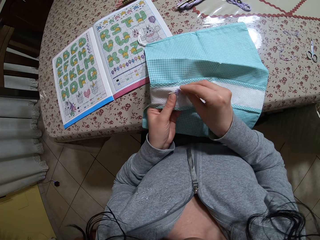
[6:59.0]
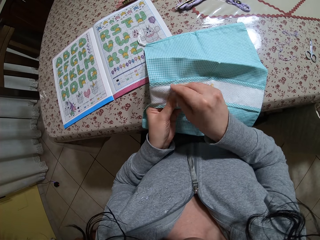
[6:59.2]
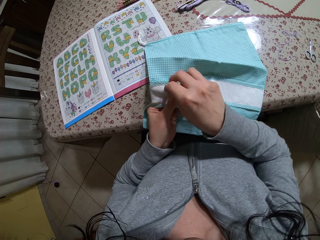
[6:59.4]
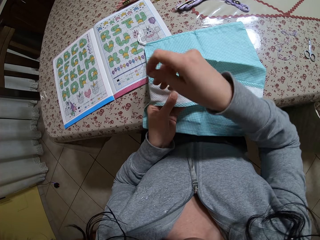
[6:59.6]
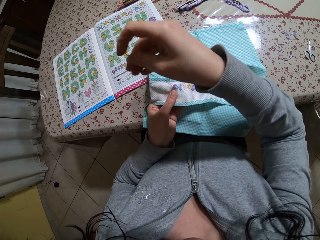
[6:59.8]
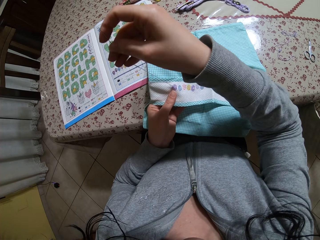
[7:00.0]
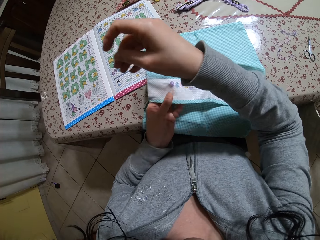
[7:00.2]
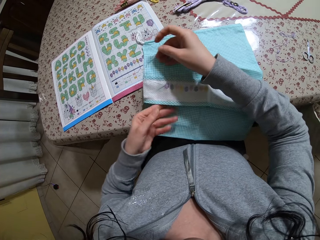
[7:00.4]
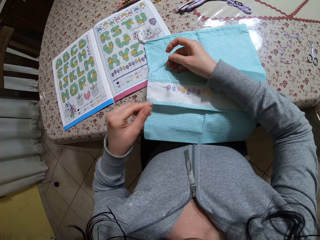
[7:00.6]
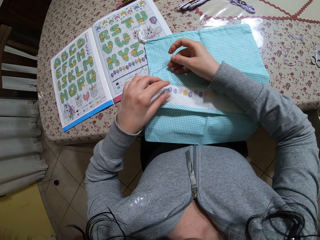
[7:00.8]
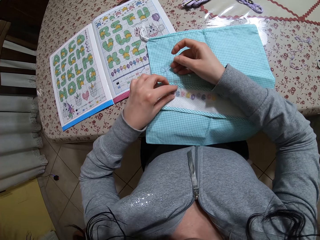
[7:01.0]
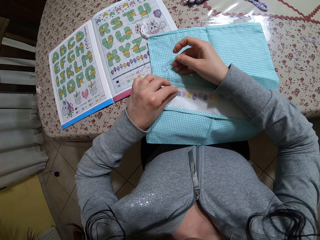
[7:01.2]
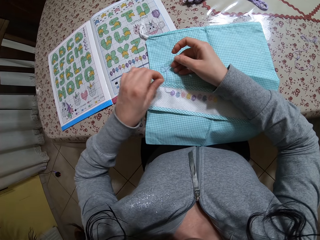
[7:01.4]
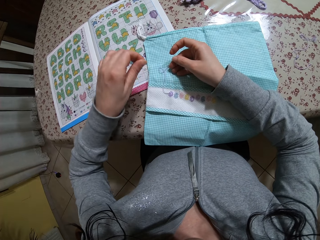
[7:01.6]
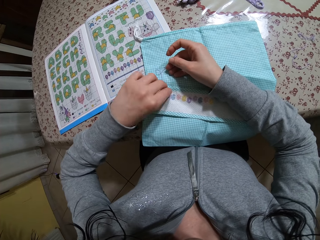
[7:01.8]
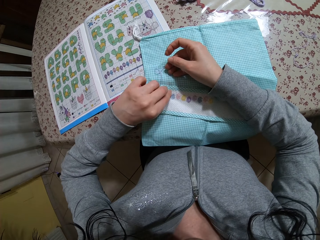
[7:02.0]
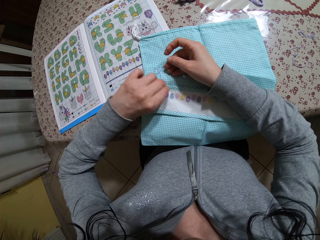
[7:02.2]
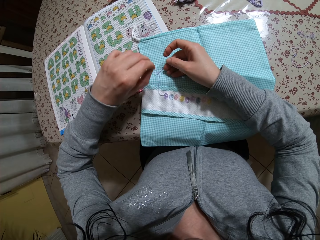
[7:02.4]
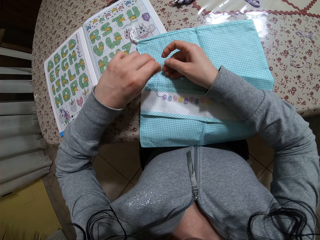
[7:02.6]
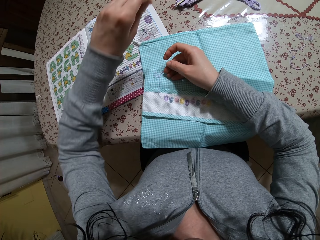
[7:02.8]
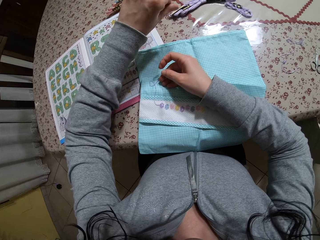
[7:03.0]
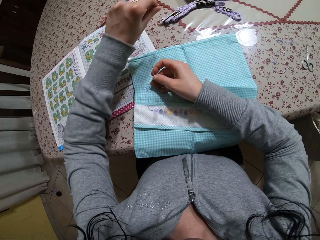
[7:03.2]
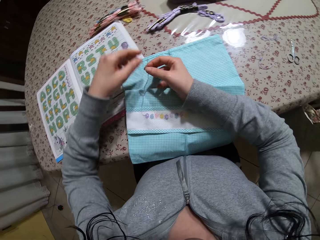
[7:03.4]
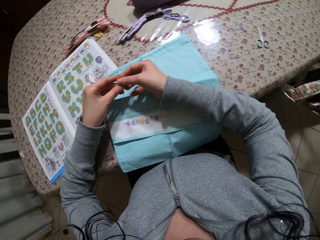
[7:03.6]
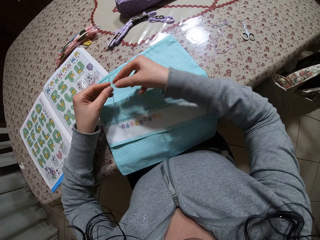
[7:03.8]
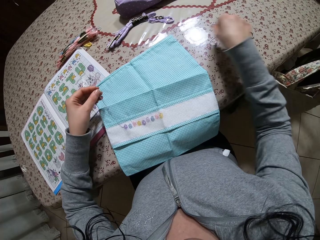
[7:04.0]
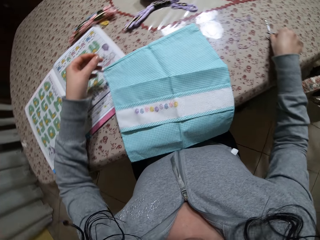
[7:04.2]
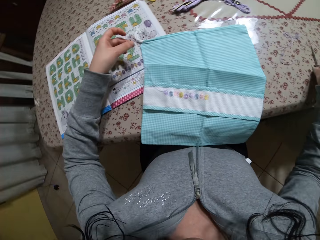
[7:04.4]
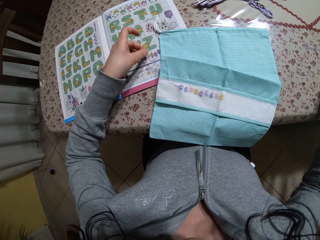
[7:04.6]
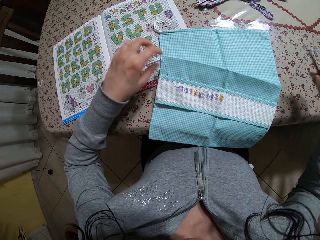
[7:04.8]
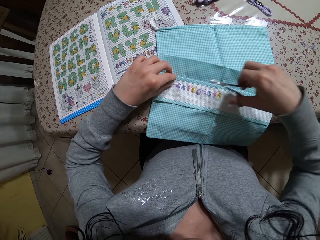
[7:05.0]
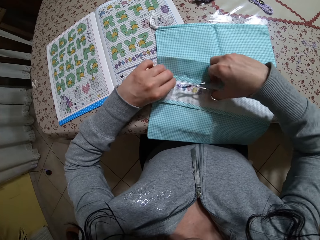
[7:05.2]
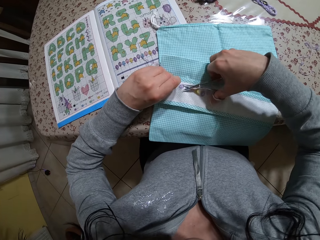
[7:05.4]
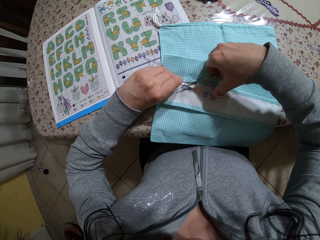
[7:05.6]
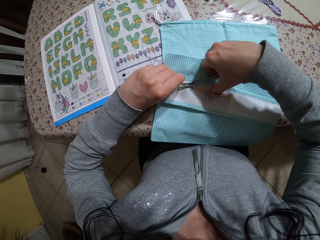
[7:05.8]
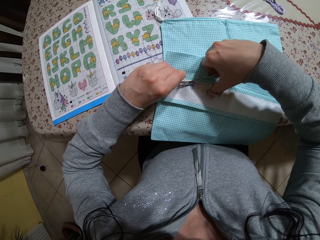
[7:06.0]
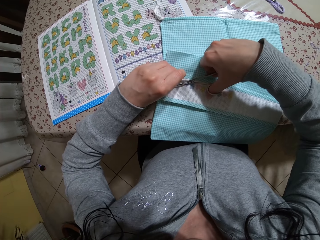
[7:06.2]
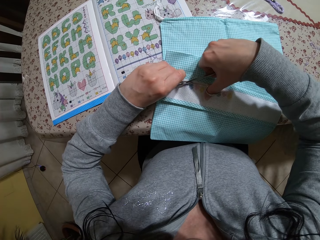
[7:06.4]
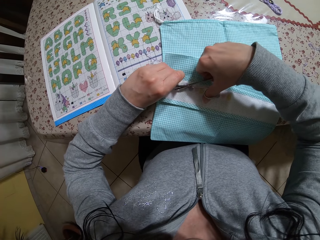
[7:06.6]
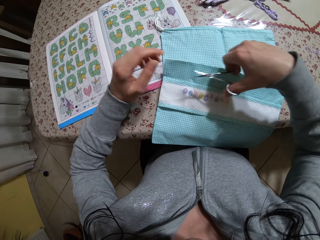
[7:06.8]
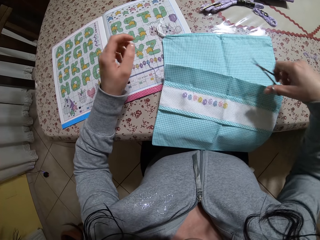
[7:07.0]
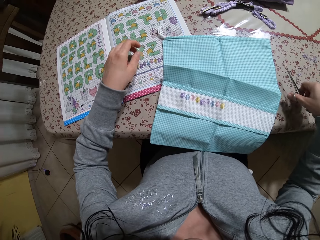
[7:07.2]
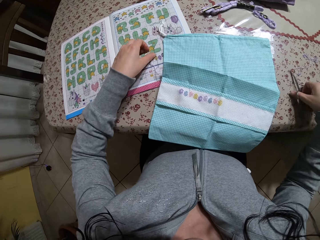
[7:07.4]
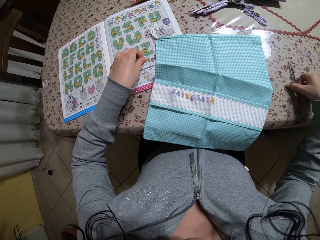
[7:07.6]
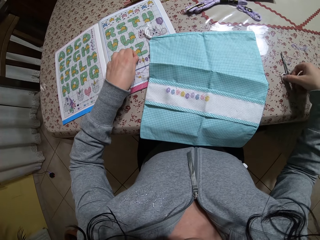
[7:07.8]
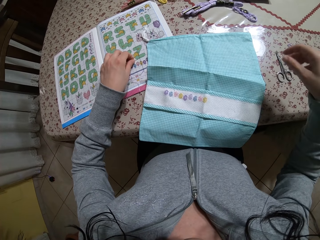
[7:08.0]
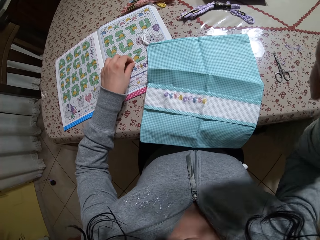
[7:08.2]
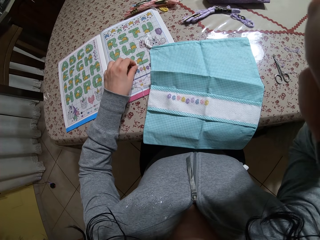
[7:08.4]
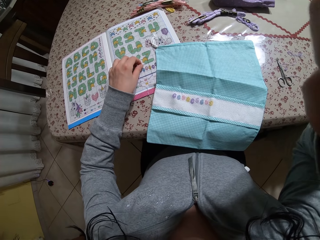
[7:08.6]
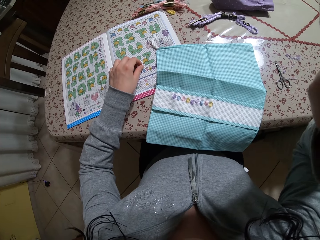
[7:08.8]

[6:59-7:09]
The camera wearer drops the napkin on the table with her left hand. She picks some thread from the napkin with her left hand. She drops the thread on the table with her left hand. She passes the threaded needle from her right hand to her left hand. She holds the needle. She picks the pair of scissors from the table with her right hand. She places the threaded needle in her left hand on the table. She holds the thread using her left hand. She lifts the threaded needle from the table with her left hand. She cuts the thread with the pair of scissors in her right hand. She picks the threaded needle from the table with her left hand. She drops the pair of scissors on the table with her right hand. She adjusts her camera with her right hand.
